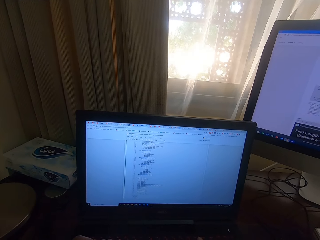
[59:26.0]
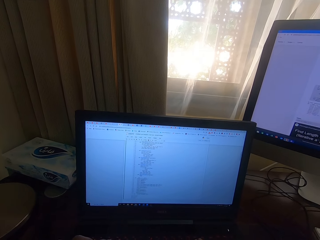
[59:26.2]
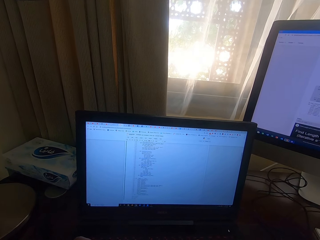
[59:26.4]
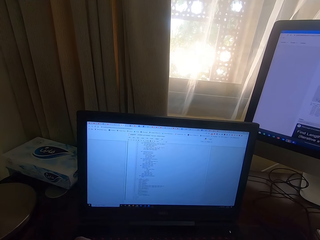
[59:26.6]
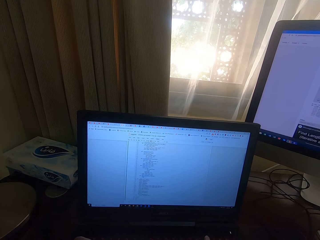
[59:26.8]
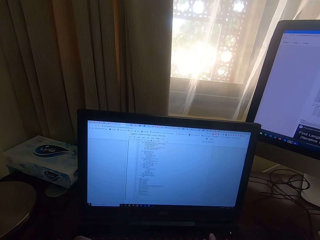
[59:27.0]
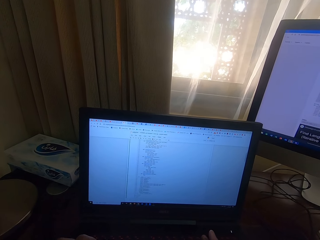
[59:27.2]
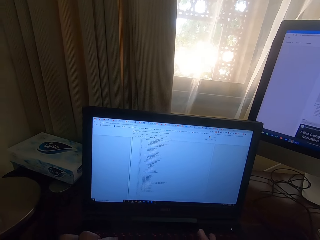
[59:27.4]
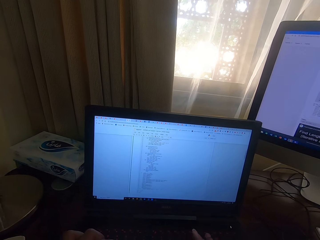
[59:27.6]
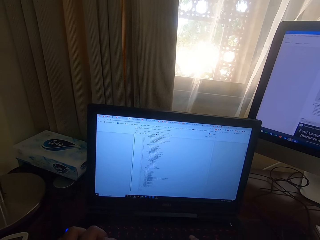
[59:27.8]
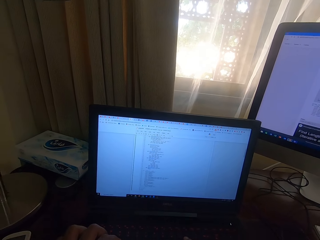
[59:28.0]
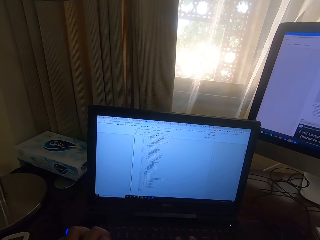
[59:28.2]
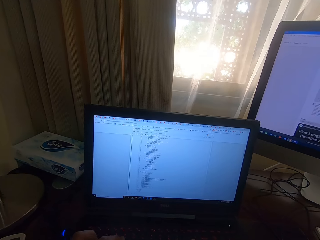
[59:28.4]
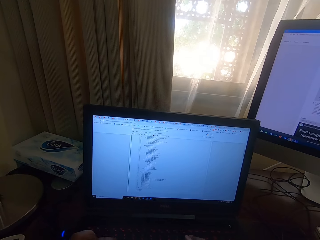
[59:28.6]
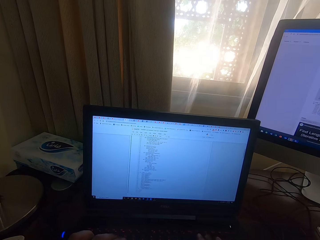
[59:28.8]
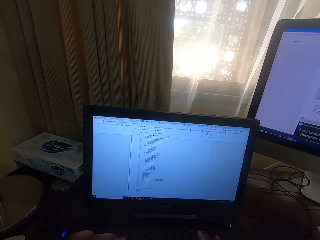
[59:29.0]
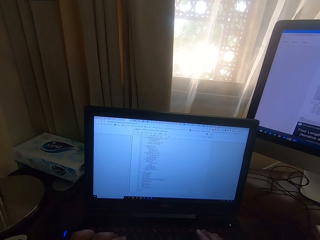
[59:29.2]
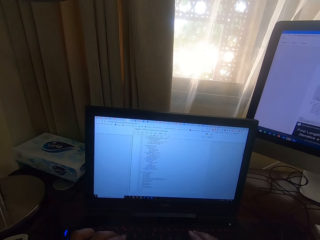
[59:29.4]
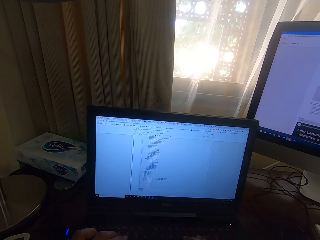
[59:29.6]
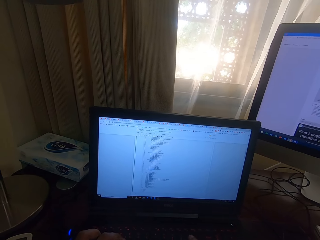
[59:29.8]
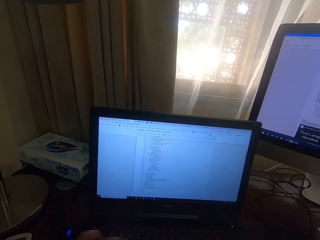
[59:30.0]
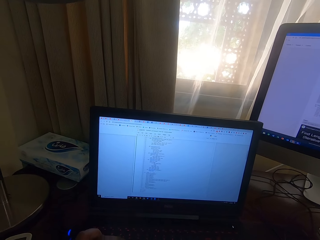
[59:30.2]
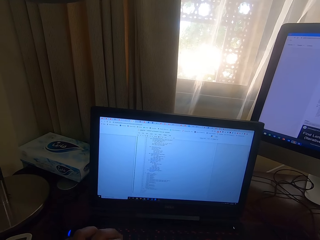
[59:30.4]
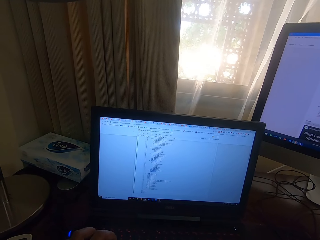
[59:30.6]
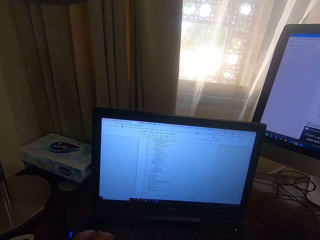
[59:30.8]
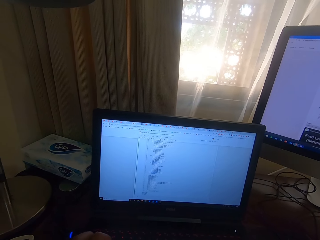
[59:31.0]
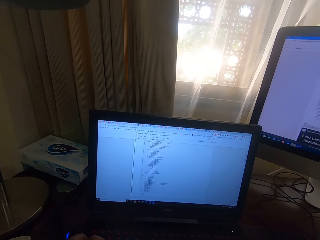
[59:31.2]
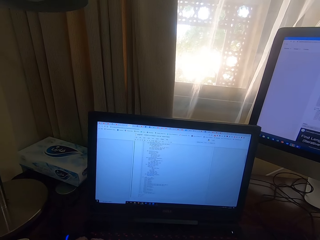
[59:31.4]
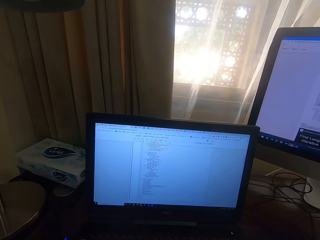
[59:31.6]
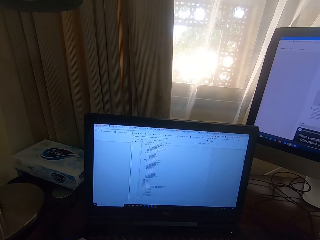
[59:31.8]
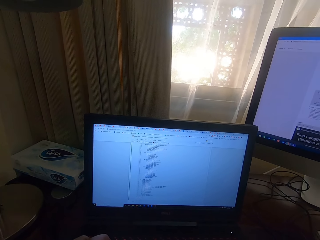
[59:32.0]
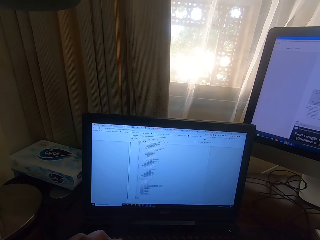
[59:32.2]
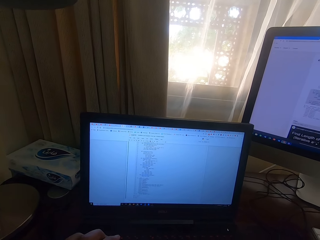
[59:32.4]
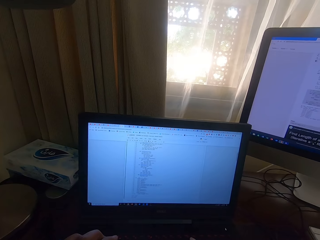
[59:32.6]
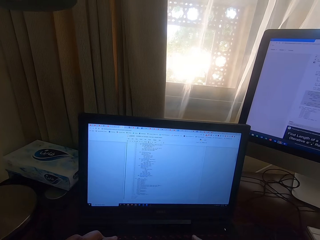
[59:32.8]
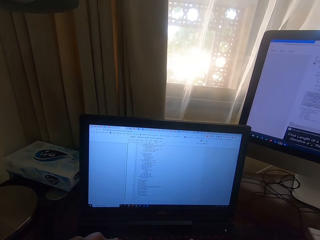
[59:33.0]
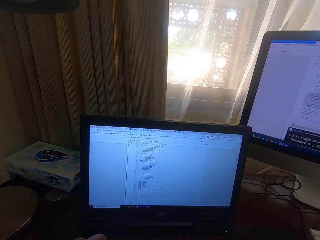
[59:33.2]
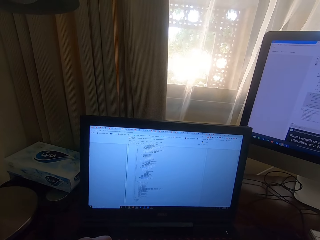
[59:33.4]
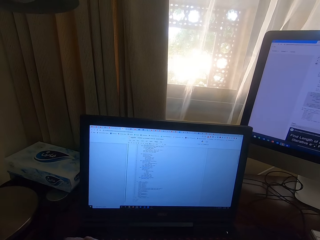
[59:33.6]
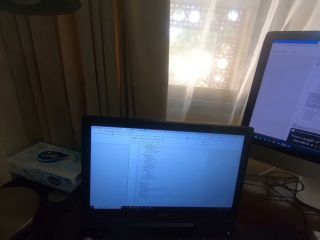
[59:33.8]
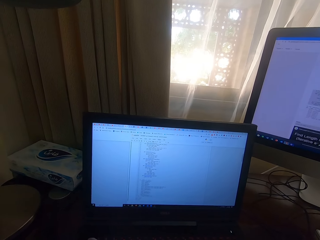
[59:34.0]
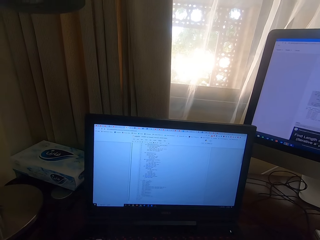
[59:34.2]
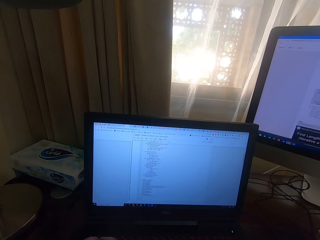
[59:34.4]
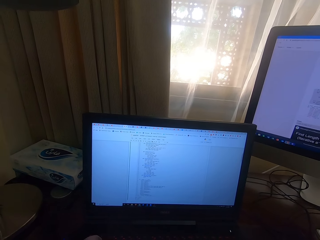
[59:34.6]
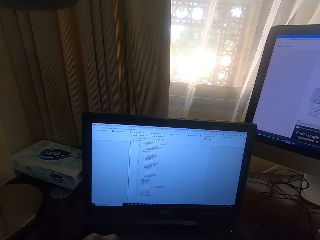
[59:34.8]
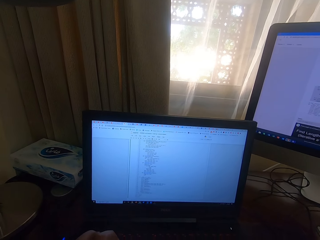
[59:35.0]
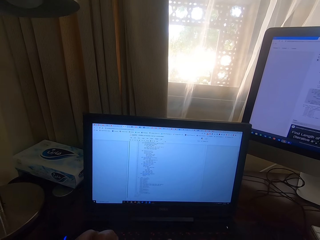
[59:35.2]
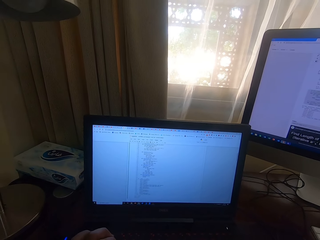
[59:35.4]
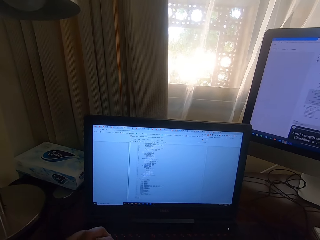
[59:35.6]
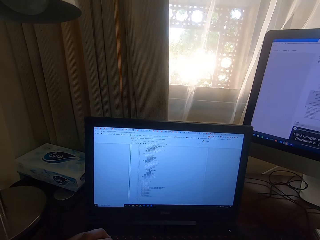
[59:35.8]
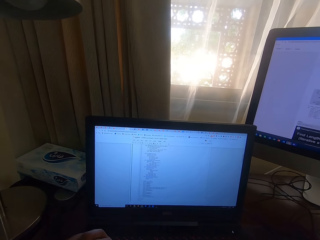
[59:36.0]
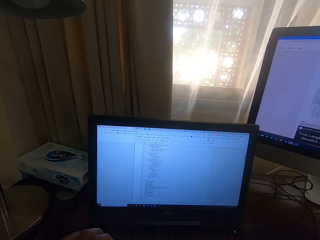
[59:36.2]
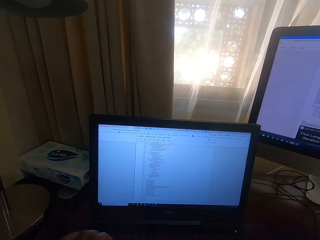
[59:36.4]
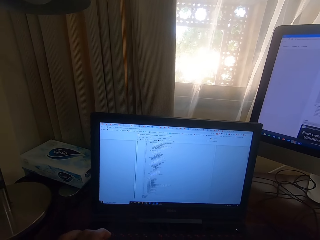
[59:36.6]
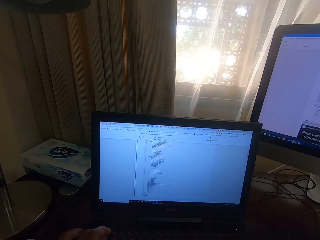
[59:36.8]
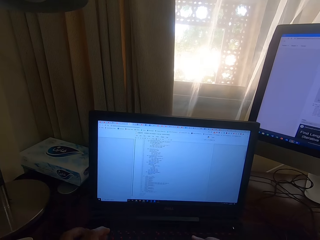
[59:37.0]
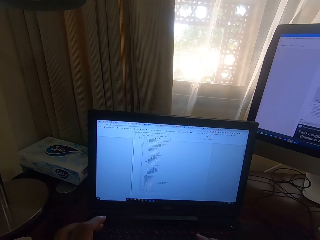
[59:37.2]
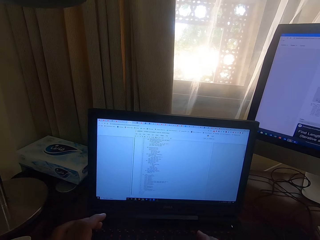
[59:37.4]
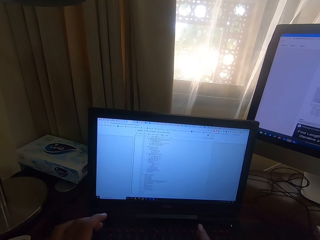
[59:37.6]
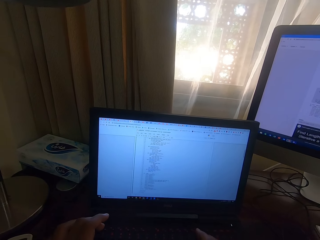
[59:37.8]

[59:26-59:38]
The camera wearer types on the laptop.

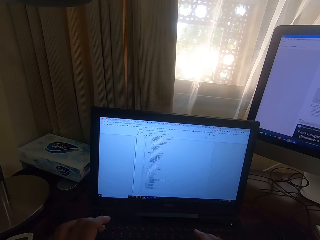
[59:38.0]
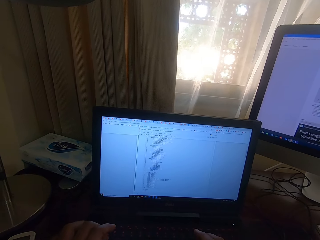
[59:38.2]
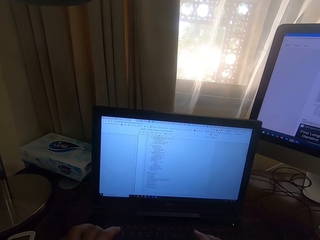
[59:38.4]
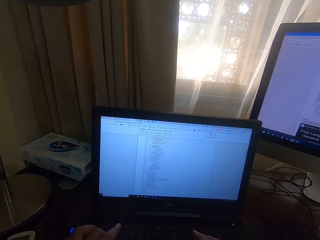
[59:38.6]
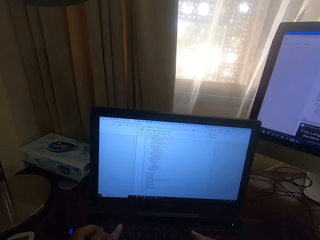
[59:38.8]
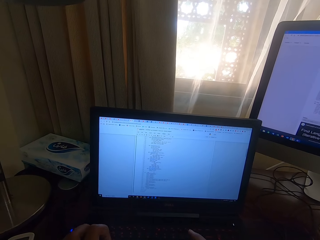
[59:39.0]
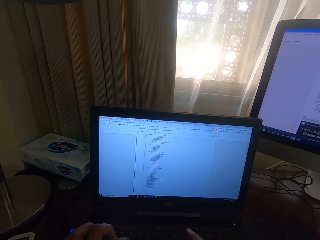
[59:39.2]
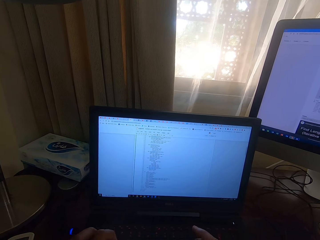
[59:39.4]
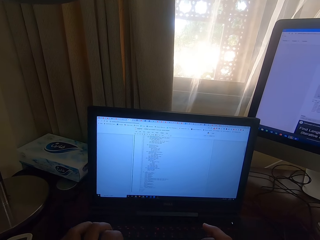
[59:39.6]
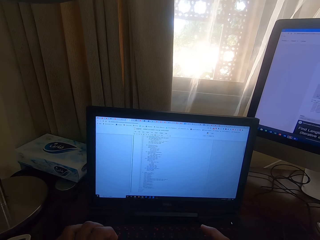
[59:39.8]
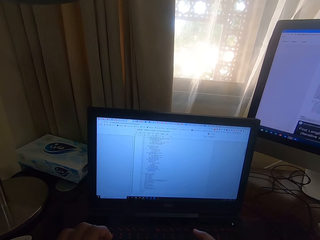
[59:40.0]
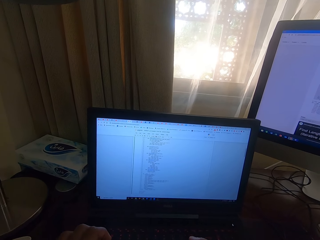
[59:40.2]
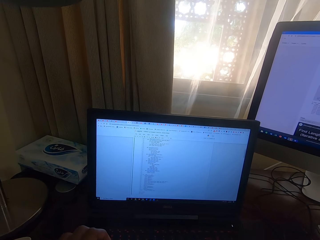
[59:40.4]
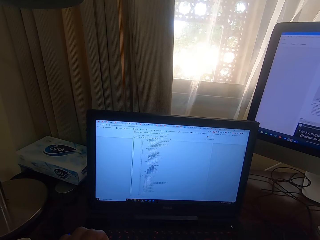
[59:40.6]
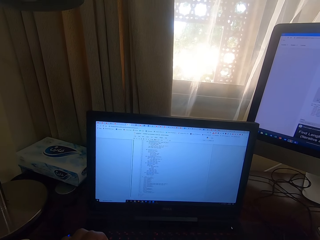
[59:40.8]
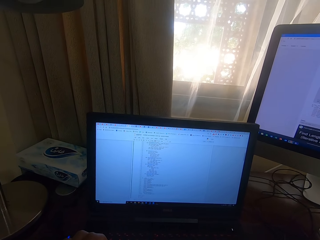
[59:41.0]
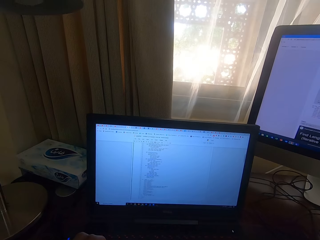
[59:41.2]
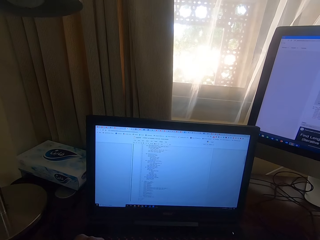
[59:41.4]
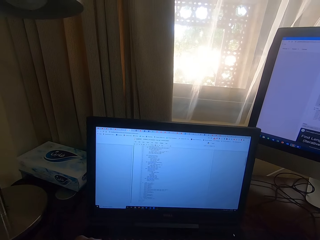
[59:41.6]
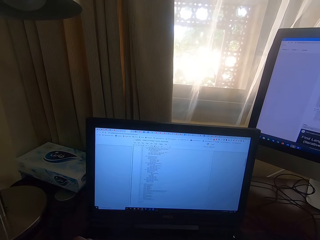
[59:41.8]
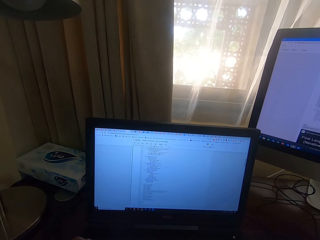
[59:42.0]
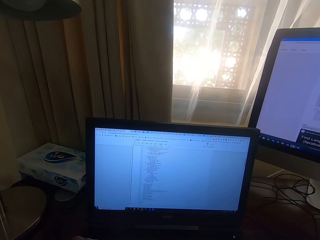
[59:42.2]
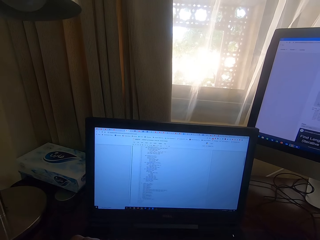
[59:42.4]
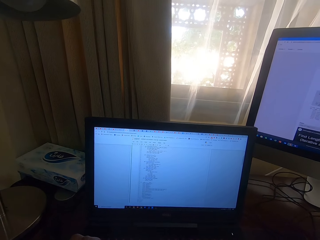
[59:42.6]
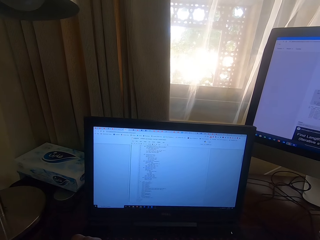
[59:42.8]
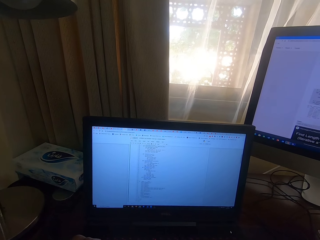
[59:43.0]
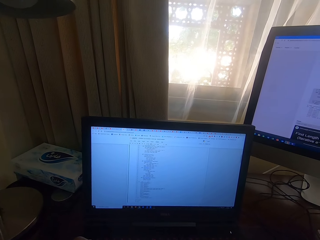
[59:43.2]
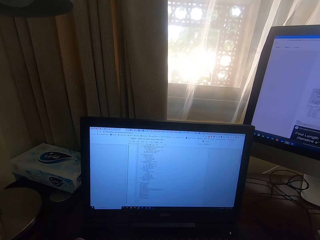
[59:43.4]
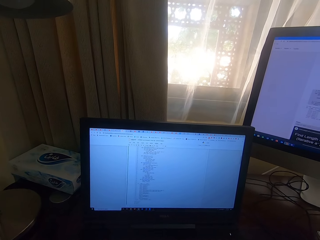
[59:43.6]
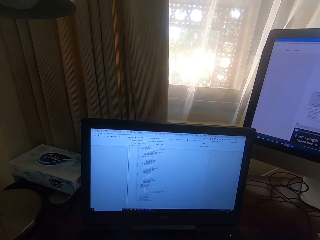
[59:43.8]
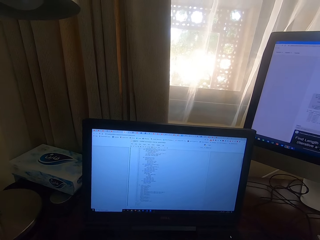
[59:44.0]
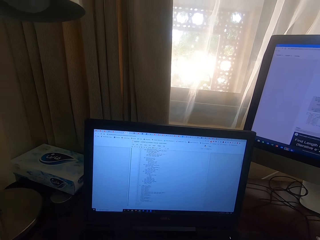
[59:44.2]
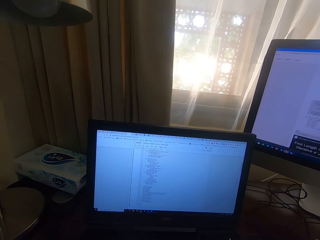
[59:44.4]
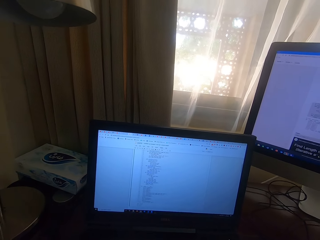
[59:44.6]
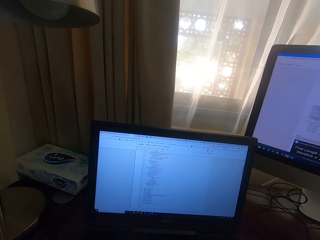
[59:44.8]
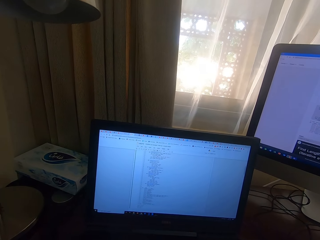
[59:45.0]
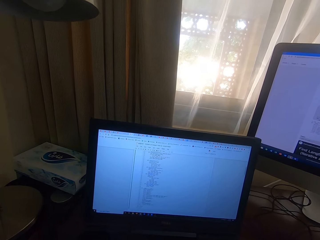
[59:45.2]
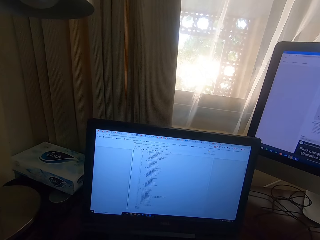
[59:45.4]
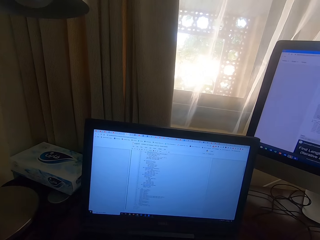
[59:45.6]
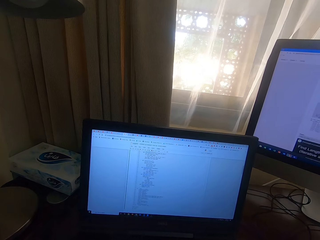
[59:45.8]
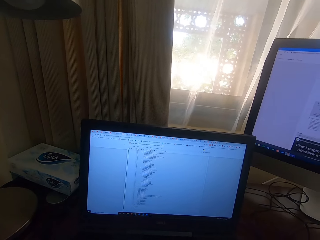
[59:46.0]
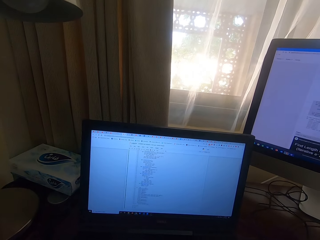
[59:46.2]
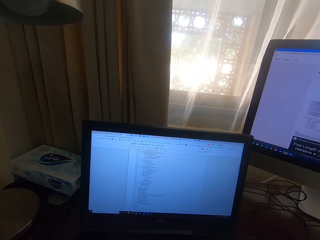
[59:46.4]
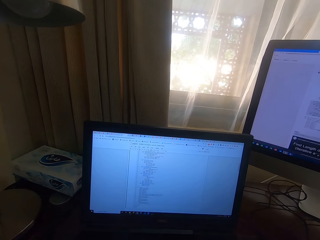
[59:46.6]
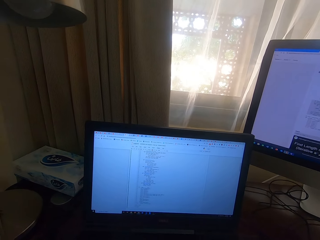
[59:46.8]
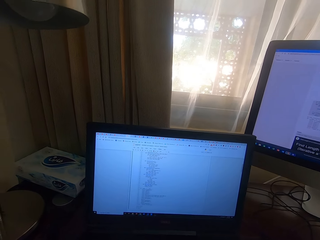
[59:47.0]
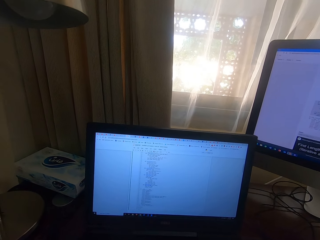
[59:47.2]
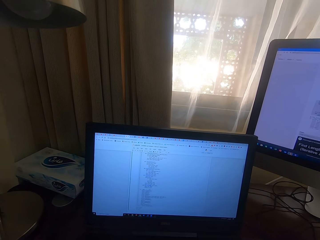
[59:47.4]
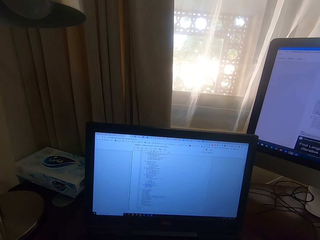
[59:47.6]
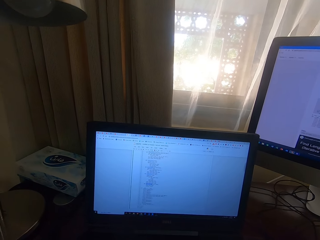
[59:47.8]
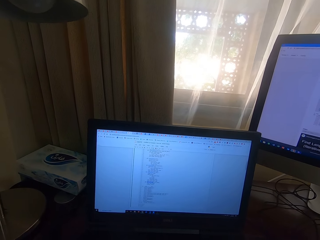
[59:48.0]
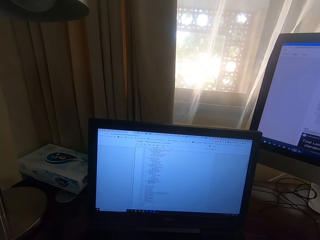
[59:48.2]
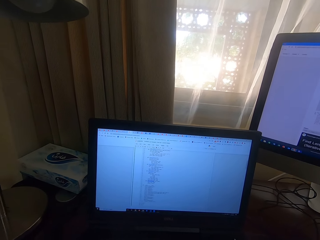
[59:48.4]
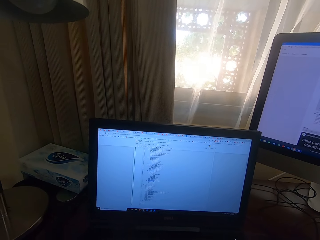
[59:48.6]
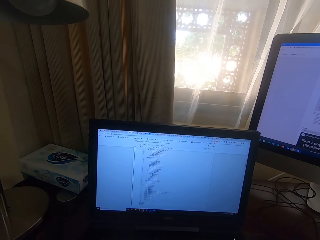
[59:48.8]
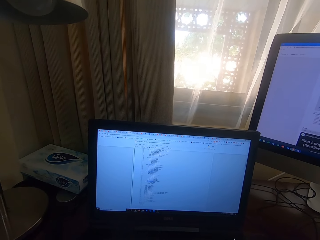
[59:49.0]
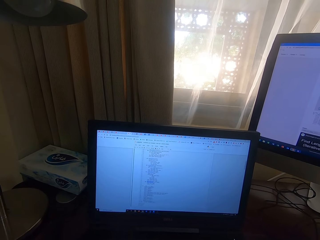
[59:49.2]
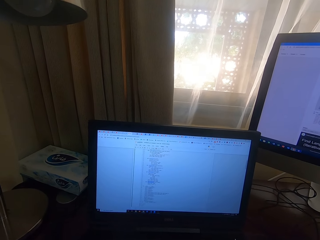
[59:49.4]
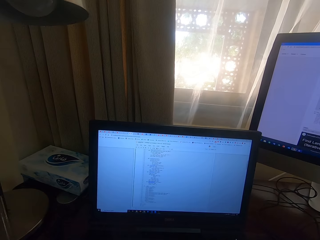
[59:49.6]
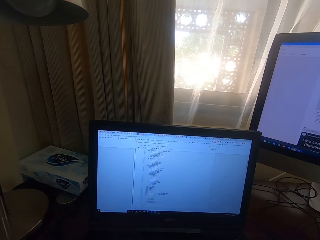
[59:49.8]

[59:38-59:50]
The camera wearer looks at the laptop.
